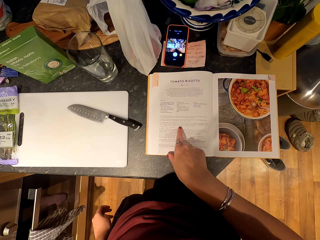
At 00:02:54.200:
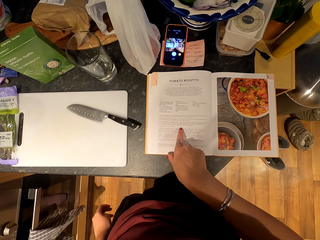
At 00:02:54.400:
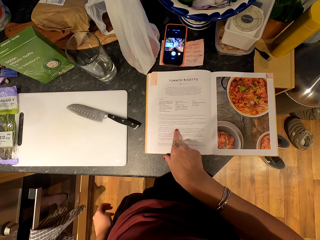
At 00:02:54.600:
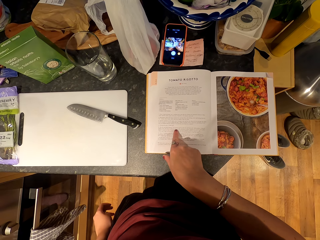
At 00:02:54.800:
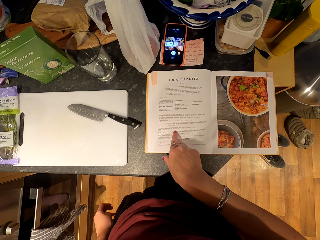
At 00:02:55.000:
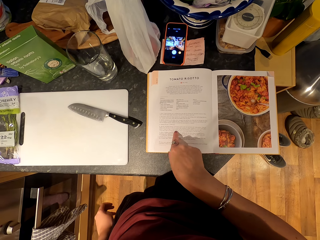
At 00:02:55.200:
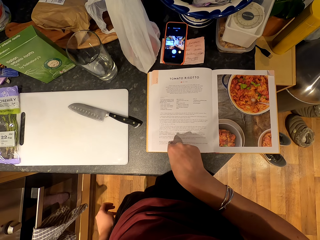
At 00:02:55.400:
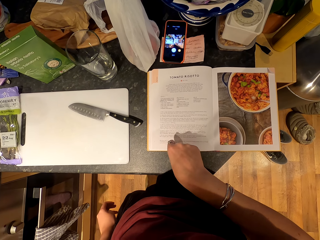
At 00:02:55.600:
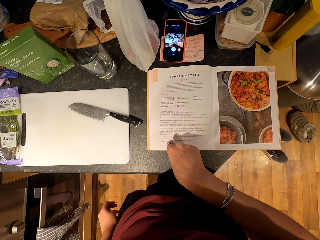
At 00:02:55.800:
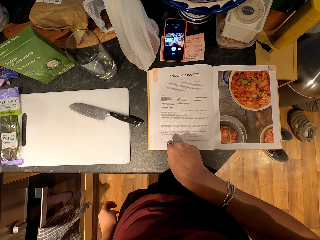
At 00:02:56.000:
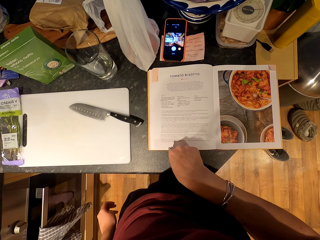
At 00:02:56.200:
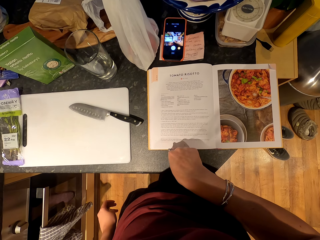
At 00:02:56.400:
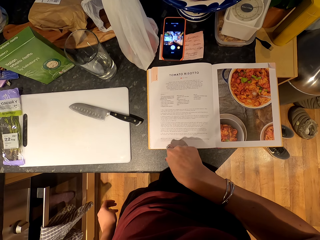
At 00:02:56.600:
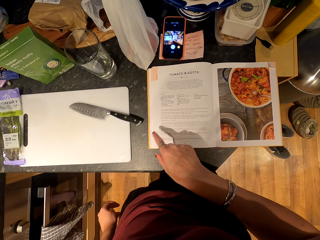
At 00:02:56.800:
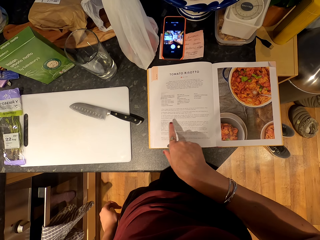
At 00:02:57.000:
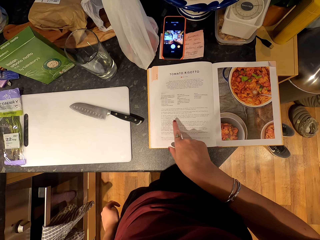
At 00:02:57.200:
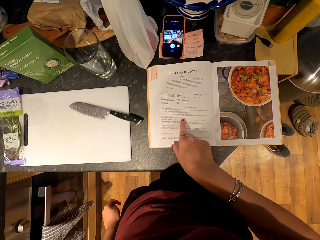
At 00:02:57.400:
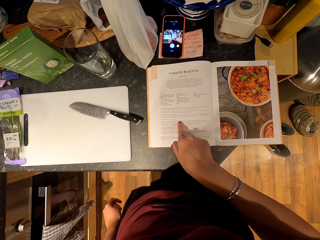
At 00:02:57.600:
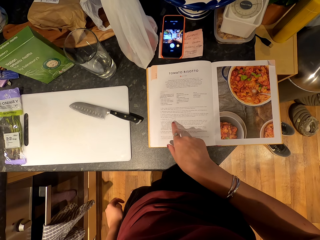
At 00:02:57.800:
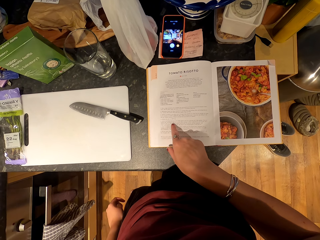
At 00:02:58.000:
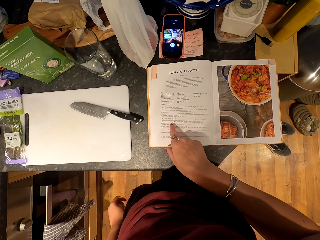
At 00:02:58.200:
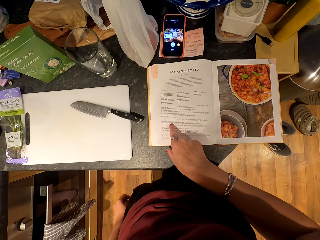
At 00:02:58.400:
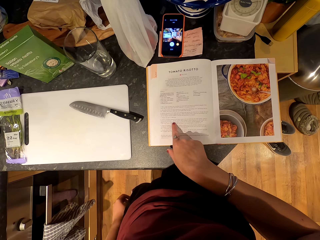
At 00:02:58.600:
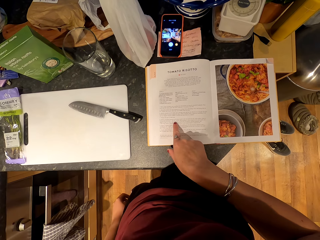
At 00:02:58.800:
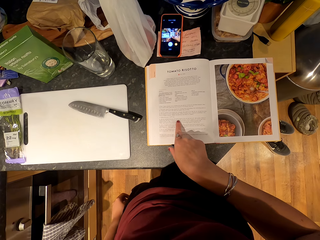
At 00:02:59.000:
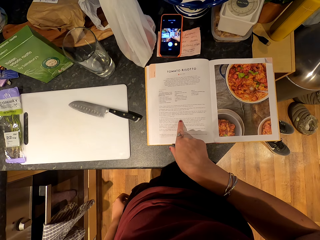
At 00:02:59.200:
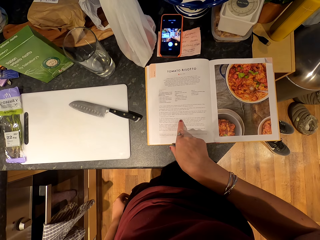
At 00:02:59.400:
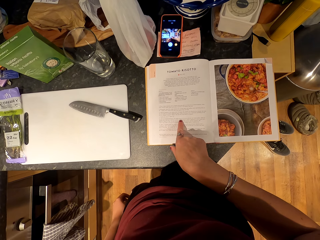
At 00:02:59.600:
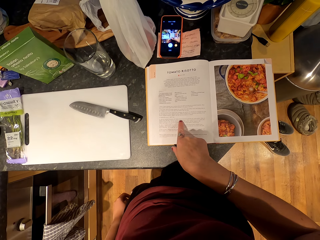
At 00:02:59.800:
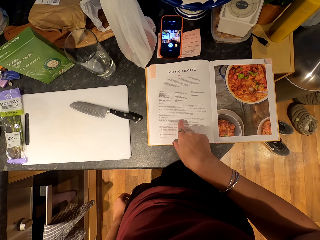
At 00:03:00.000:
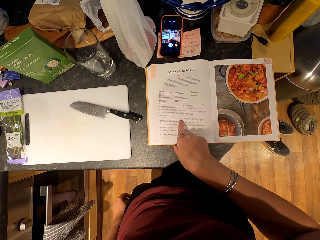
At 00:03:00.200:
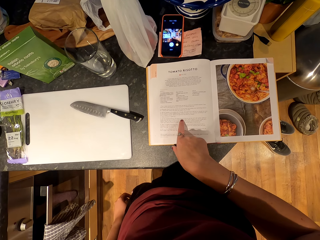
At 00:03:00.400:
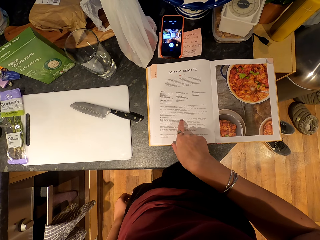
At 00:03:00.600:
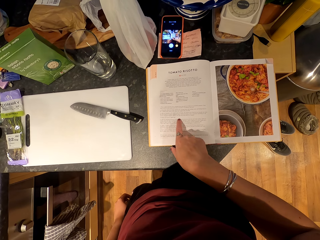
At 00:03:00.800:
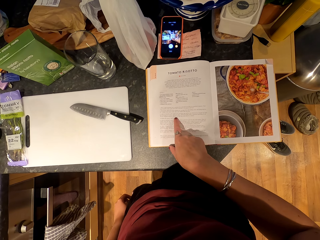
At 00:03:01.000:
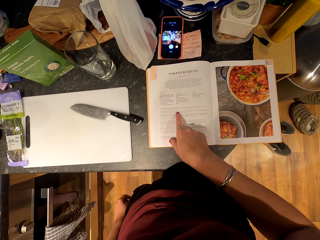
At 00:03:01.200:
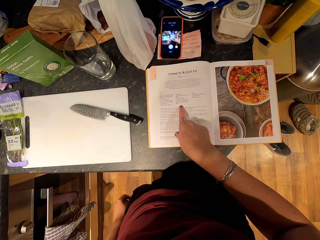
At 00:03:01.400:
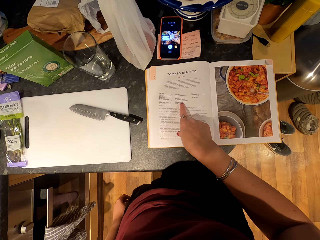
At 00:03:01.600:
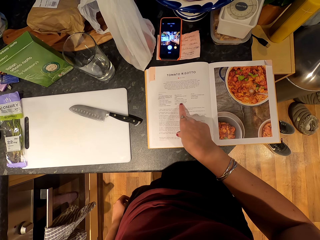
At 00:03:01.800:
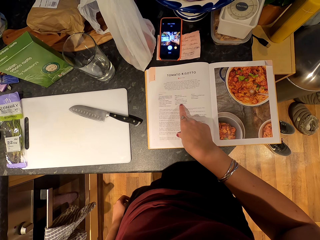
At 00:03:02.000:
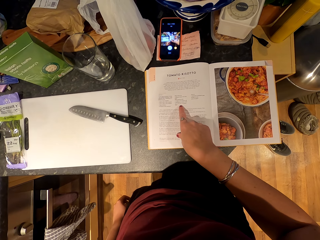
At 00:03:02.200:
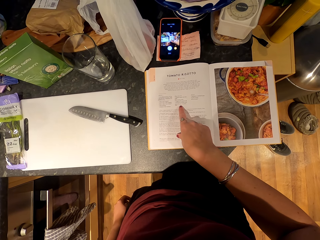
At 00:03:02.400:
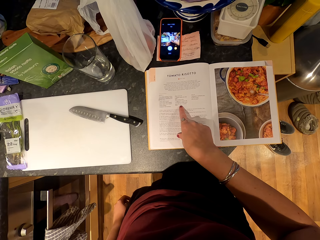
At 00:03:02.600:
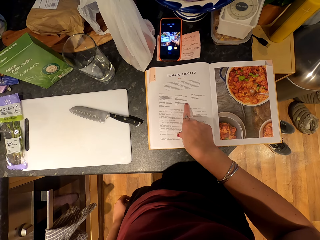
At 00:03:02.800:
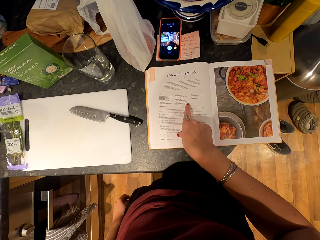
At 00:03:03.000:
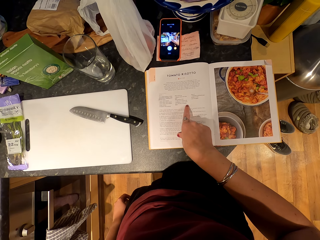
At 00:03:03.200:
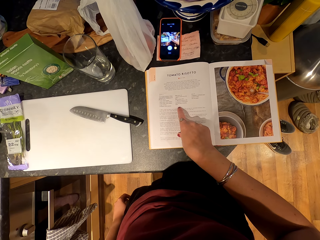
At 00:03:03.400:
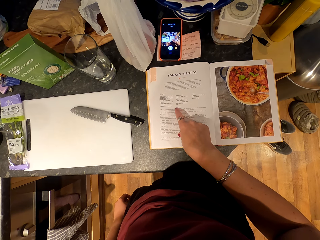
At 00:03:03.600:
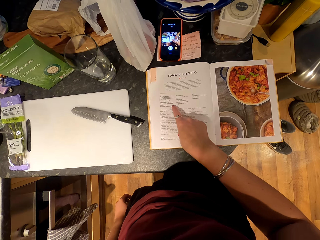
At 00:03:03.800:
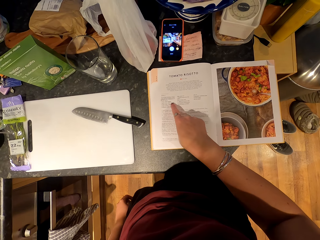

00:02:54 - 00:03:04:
The camera wearer folds the finger. They read the book with the finger.

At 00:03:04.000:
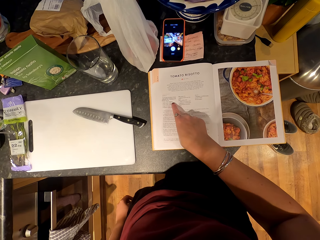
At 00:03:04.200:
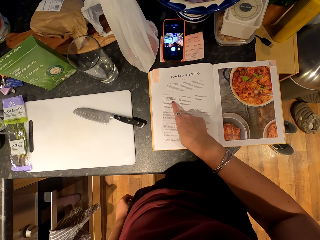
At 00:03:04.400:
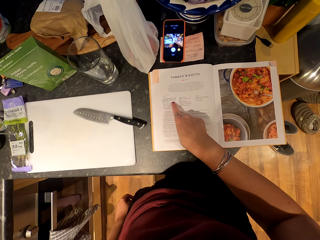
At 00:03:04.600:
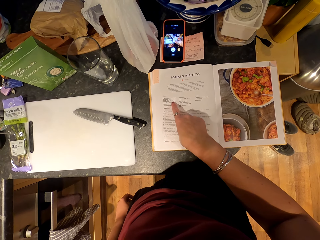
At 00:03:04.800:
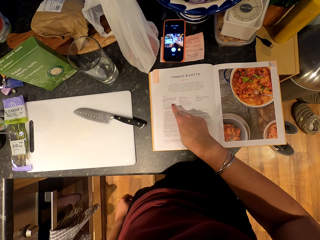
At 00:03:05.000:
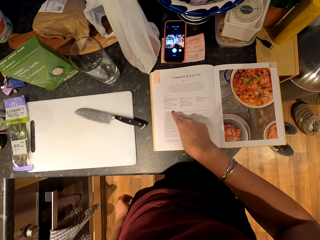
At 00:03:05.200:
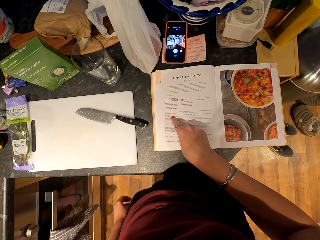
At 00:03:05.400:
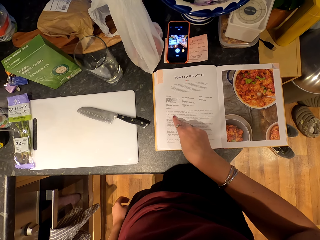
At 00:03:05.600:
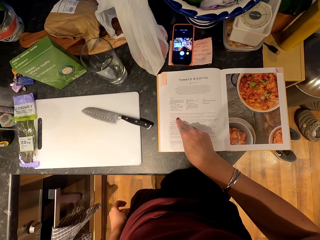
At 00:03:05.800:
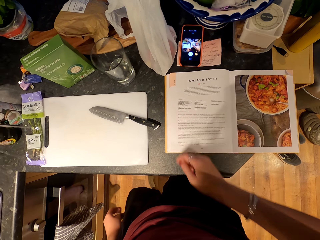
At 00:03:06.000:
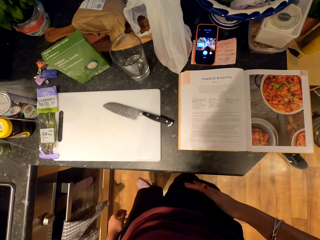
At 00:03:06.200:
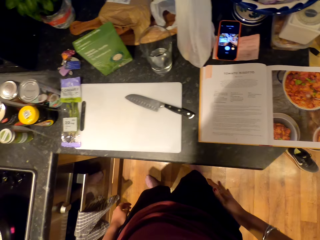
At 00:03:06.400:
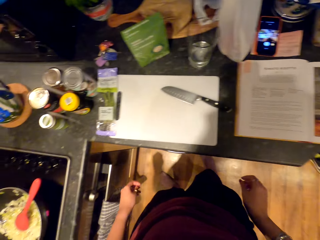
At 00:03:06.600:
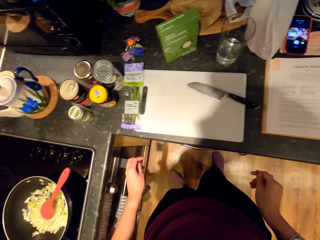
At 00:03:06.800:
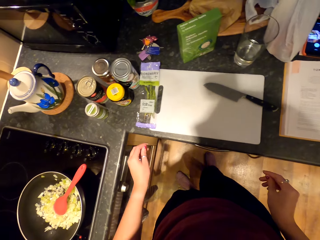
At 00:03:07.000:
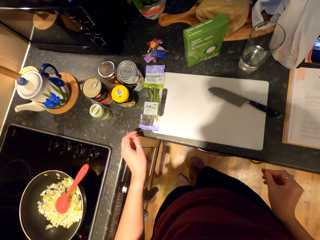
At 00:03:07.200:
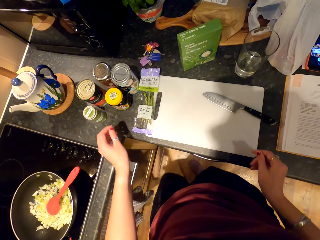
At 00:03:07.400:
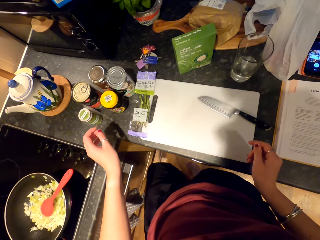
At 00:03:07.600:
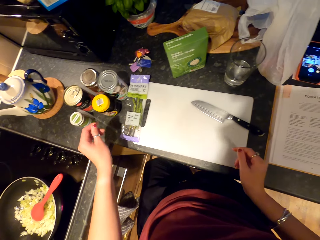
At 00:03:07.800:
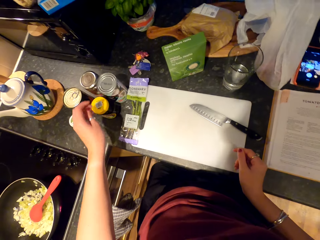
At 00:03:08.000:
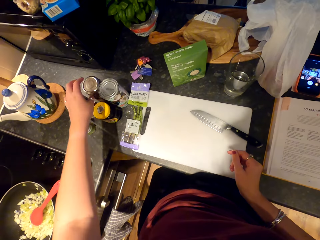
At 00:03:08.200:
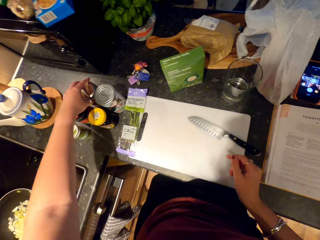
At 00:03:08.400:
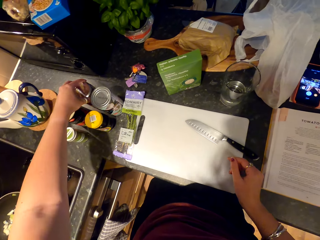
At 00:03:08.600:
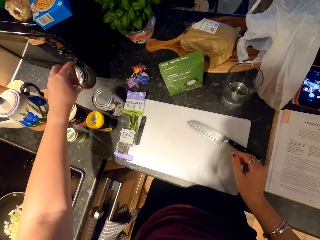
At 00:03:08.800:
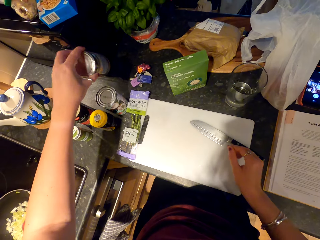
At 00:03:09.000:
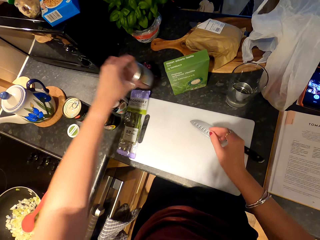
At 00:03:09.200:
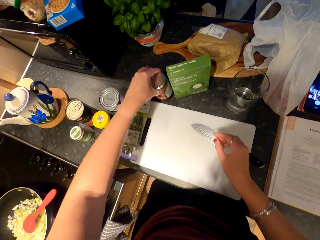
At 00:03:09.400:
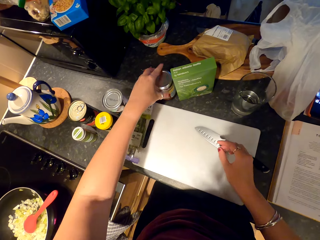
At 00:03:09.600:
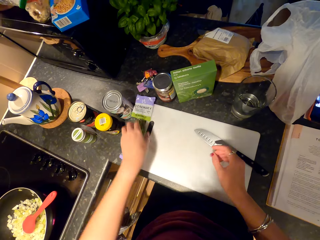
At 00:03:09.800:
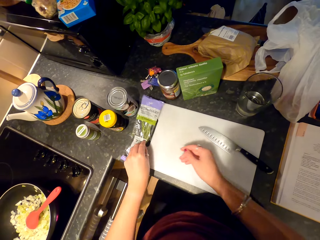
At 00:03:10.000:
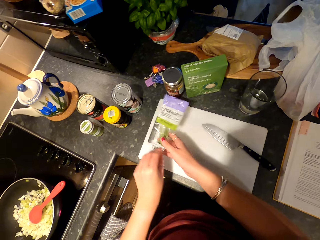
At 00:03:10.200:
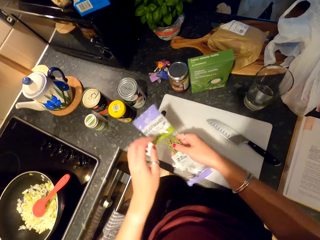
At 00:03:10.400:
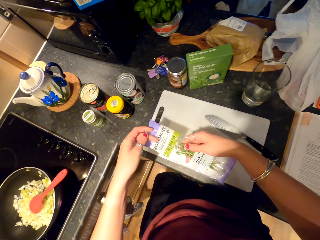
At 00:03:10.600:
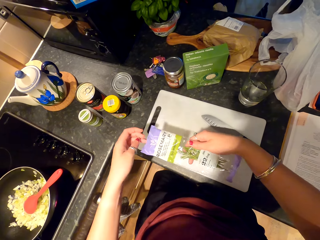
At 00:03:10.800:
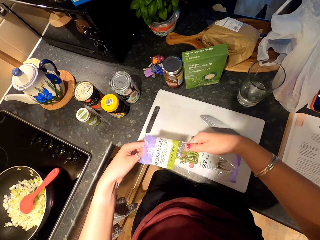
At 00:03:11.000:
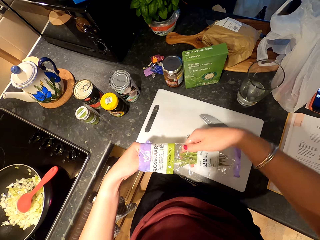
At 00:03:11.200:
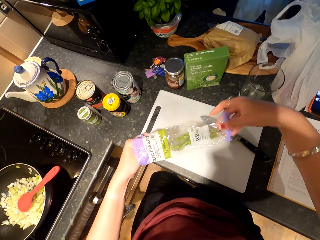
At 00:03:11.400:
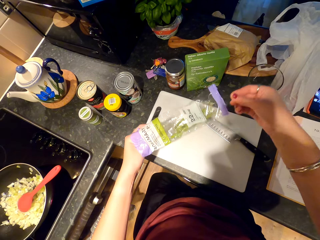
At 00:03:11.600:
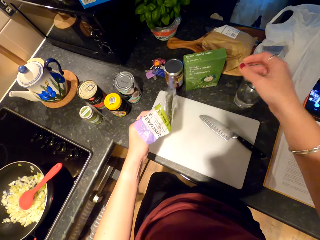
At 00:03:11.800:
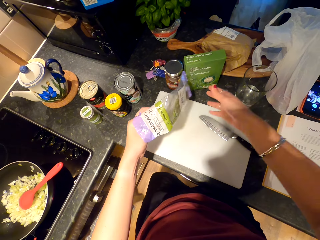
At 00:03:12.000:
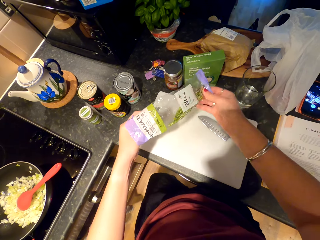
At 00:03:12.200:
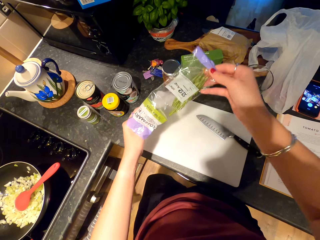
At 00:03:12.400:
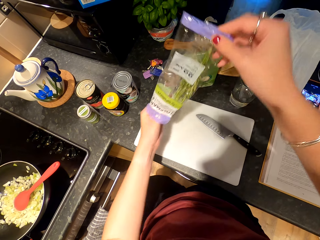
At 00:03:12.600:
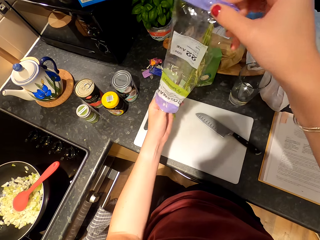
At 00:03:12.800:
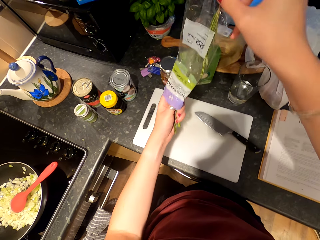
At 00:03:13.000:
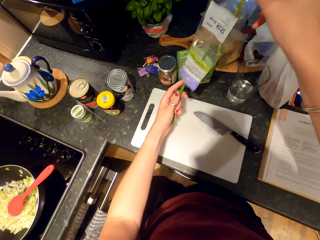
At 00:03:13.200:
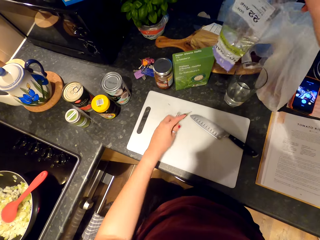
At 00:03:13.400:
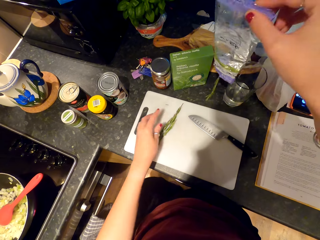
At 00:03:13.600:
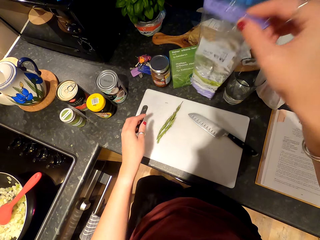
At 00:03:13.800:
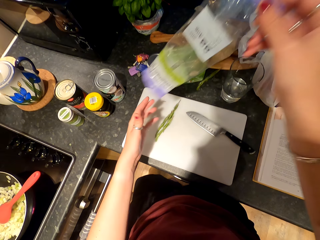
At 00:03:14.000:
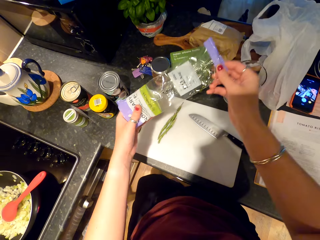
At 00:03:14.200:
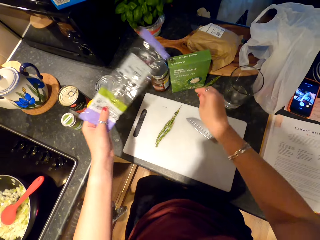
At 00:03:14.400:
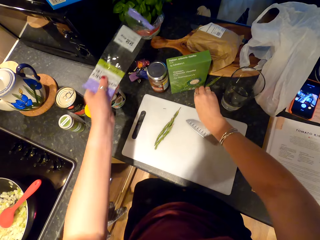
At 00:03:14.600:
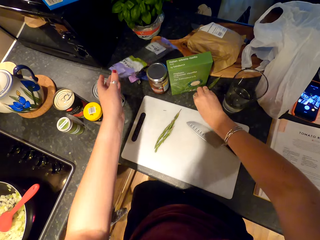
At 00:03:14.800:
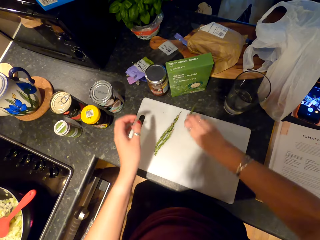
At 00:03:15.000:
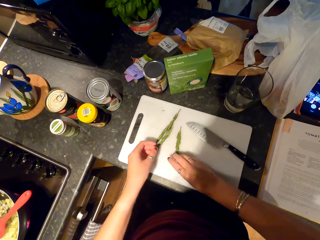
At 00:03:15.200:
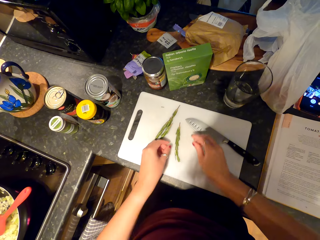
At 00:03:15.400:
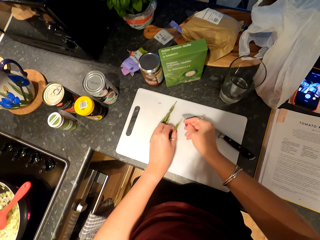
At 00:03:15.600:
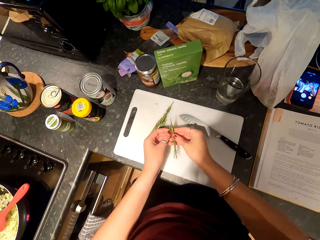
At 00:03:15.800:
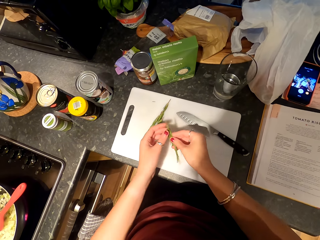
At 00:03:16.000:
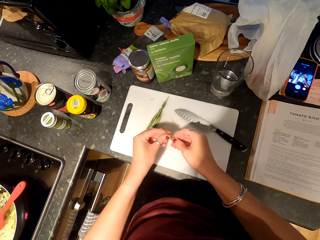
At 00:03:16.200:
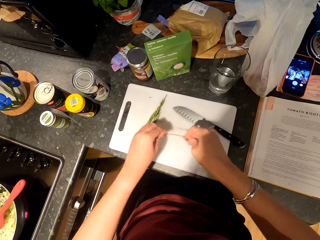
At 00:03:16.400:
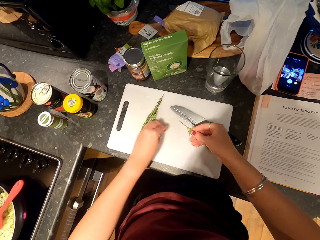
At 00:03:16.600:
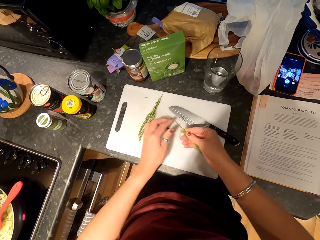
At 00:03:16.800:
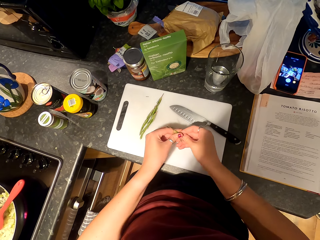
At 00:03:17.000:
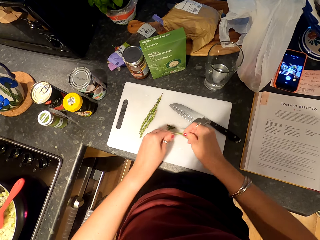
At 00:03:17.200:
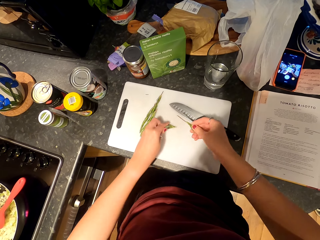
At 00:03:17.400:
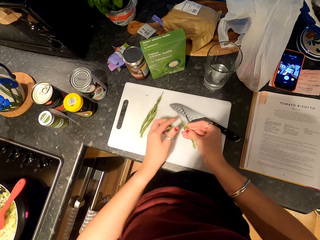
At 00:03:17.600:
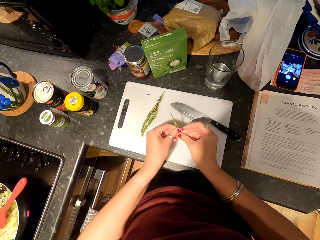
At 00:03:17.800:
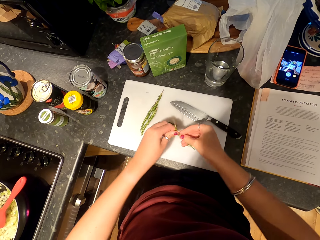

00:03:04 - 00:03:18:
The camera wearer touches the leg with the left hand. They look around. They walk forward. They hold a tin. They pick up the tin with the left hand. They put down the tin. They pick up the rosemary. They remove the rosemary from the paper. They prepare the rosemary. They pick up the rosemary from the counter top.
